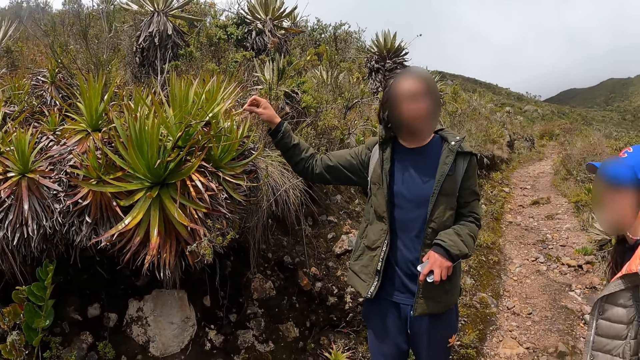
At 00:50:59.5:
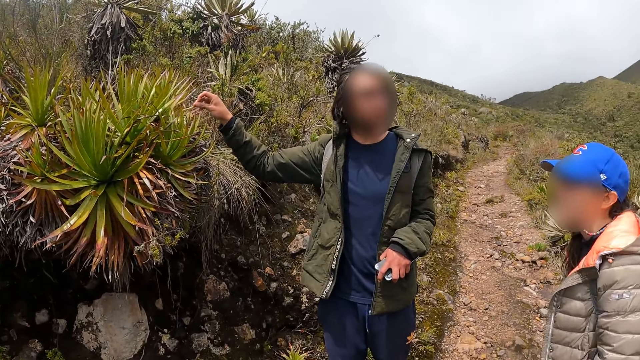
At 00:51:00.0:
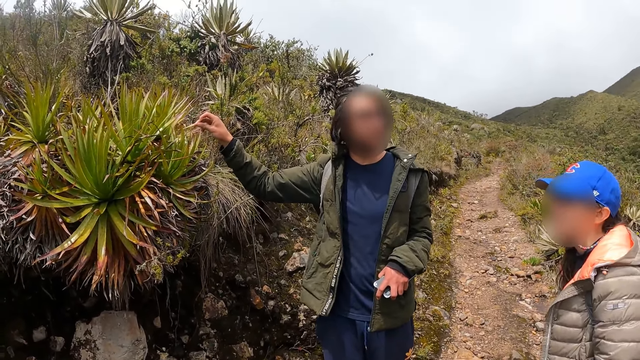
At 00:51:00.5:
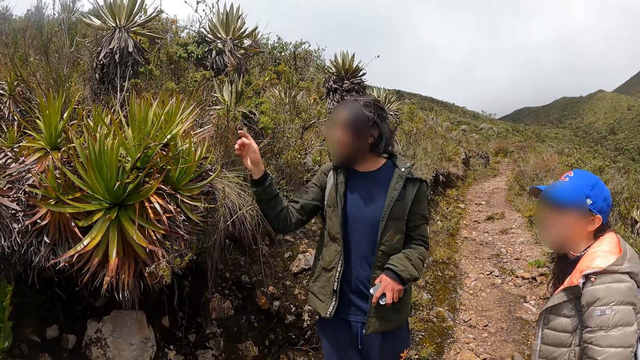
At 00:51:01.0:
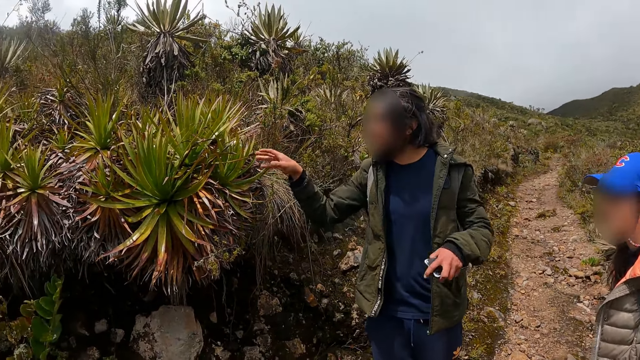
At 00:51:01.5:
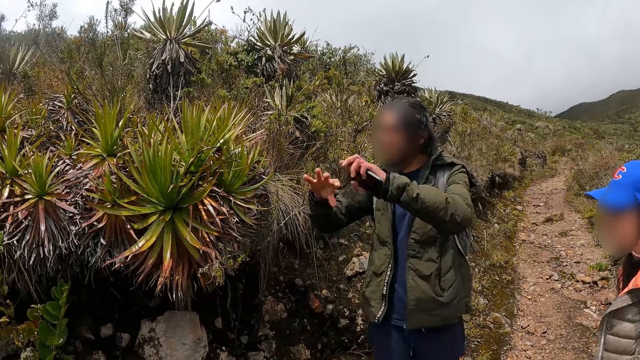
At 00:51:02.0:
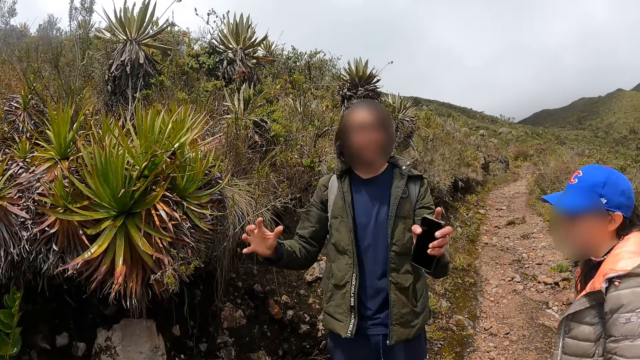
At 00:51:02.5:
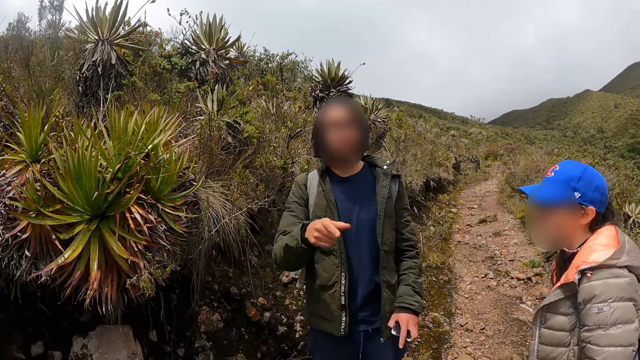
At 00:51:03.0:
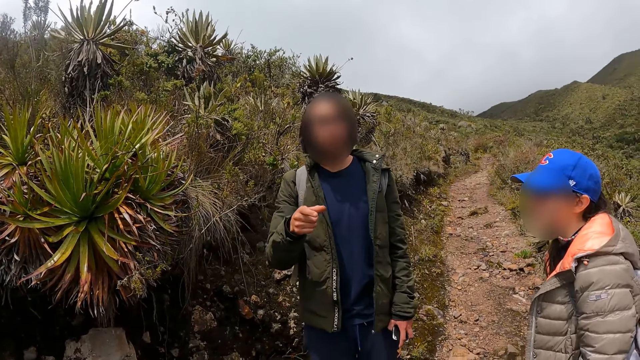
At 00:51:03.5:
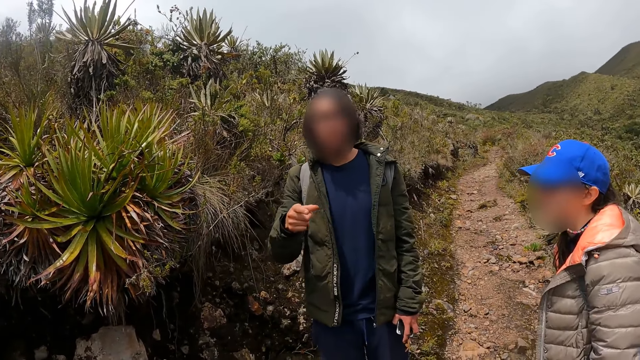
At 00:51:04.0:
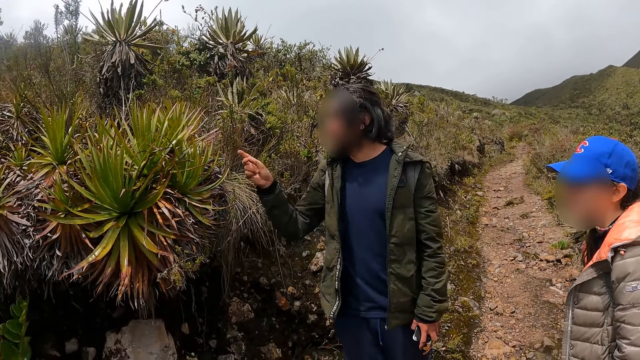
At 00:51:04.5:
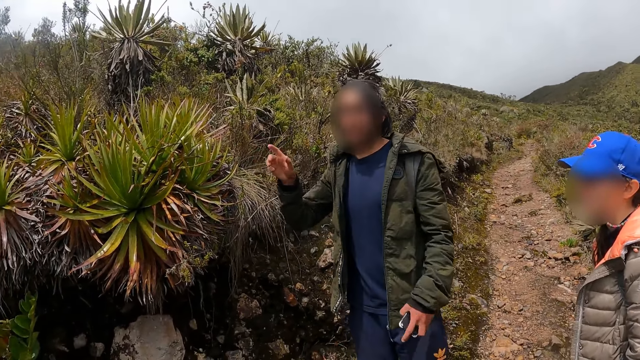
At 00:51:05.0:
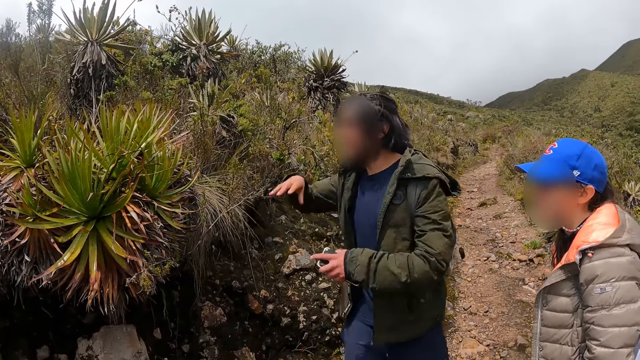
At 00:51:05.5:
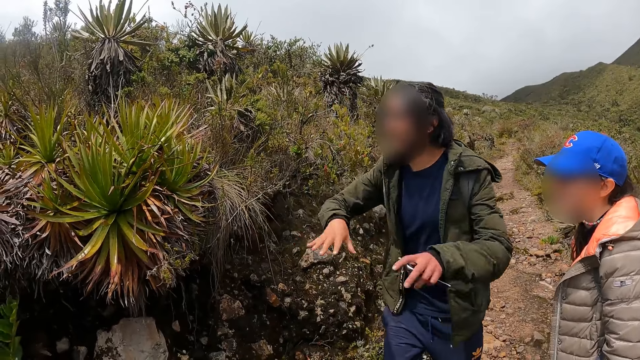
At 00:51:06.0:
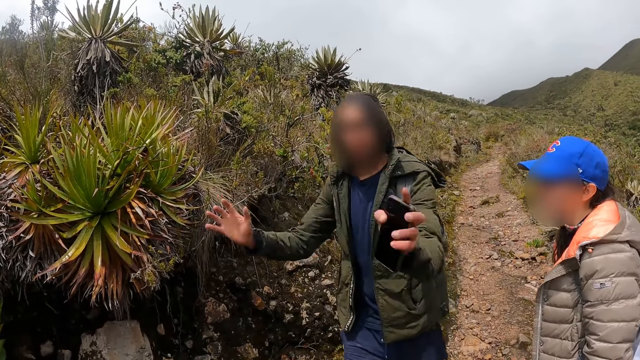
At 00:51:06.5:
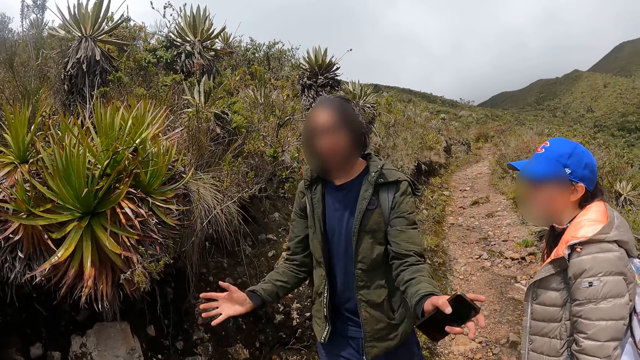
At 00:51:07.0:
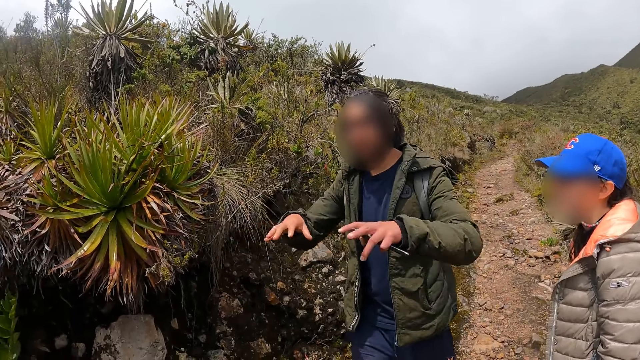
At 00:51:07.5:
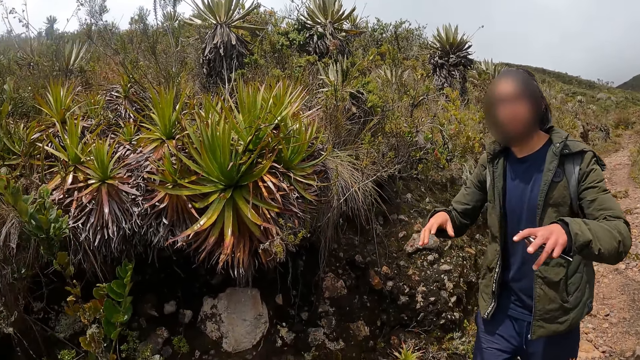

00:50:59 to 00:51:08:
A person gestures at the camera wearer.

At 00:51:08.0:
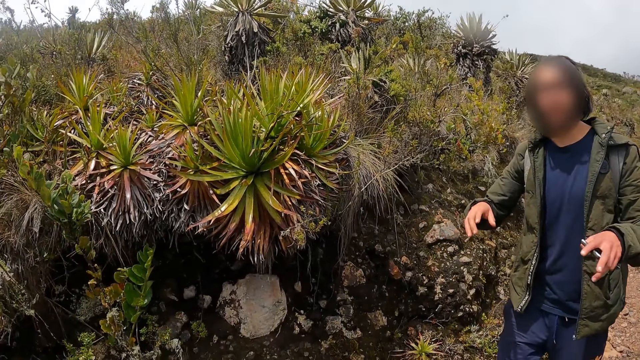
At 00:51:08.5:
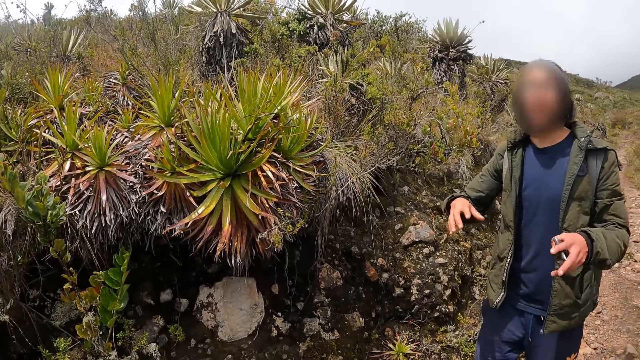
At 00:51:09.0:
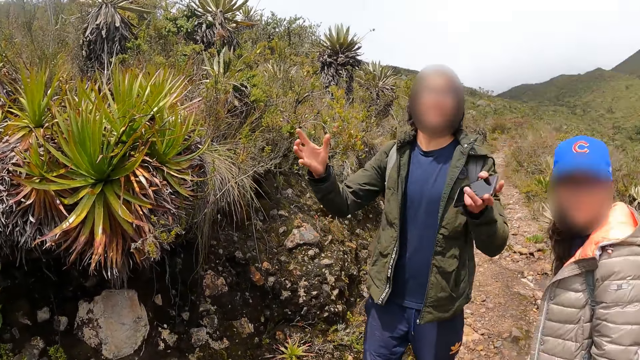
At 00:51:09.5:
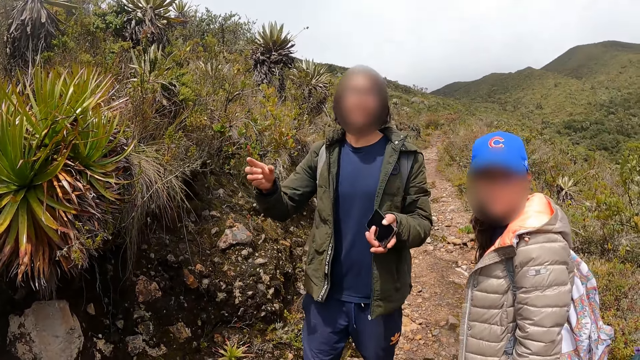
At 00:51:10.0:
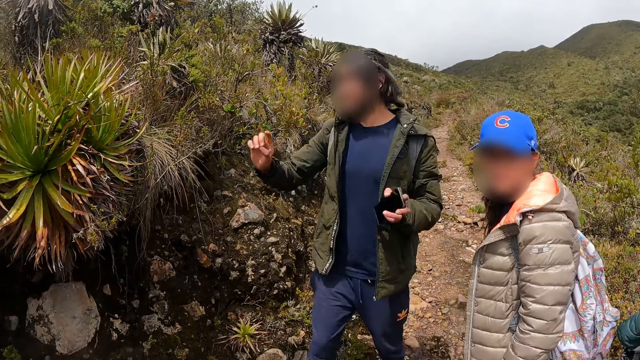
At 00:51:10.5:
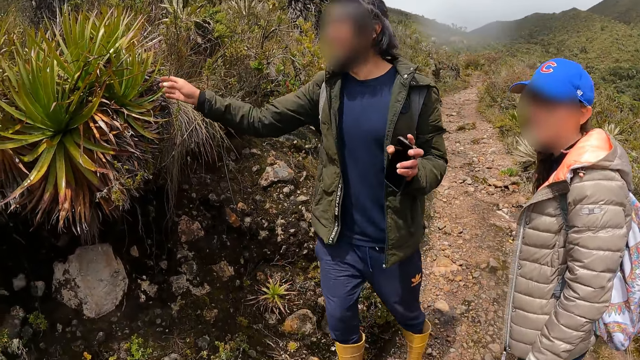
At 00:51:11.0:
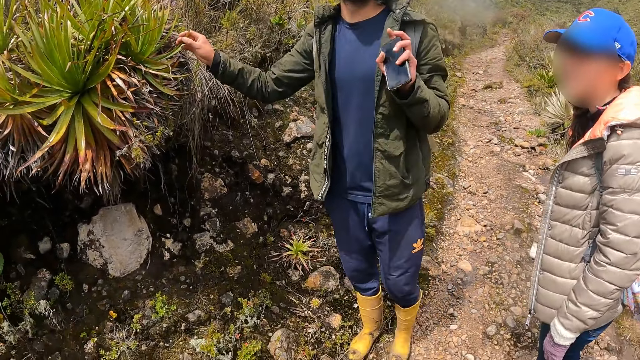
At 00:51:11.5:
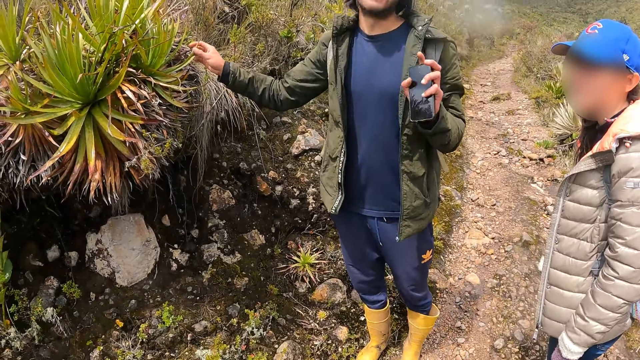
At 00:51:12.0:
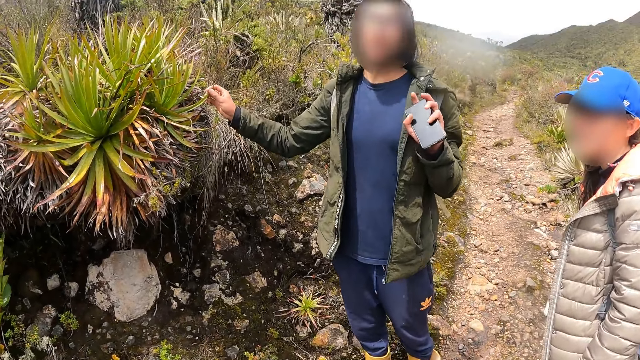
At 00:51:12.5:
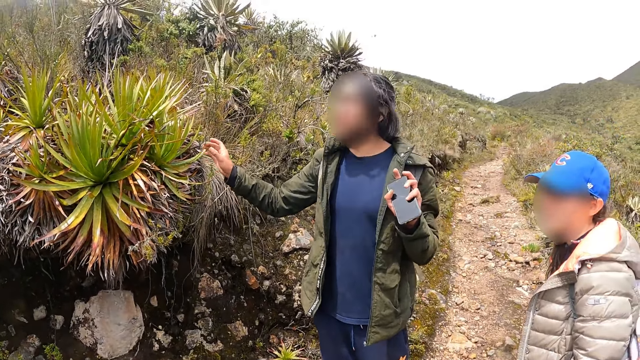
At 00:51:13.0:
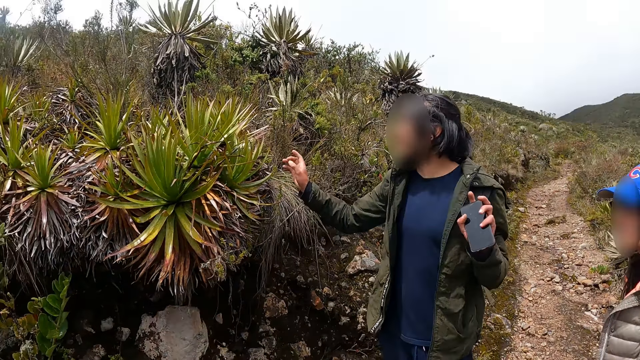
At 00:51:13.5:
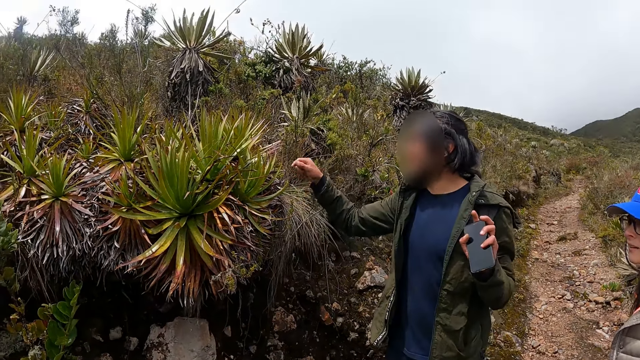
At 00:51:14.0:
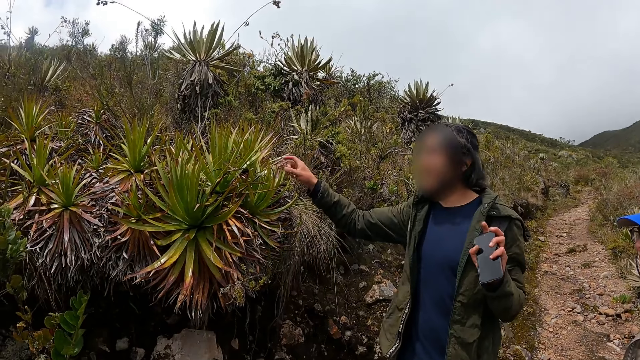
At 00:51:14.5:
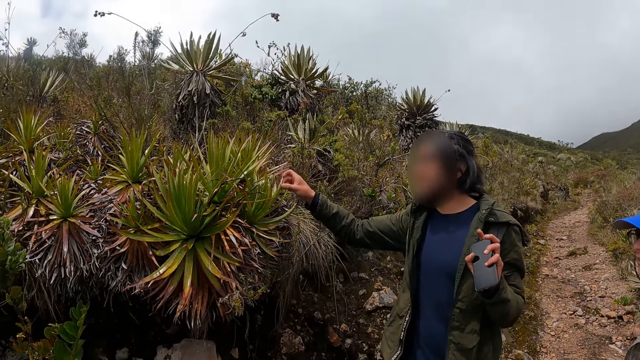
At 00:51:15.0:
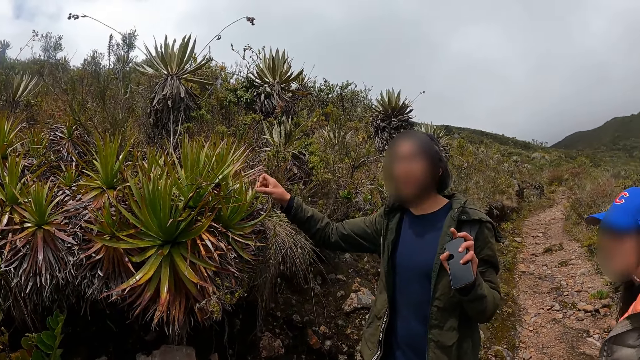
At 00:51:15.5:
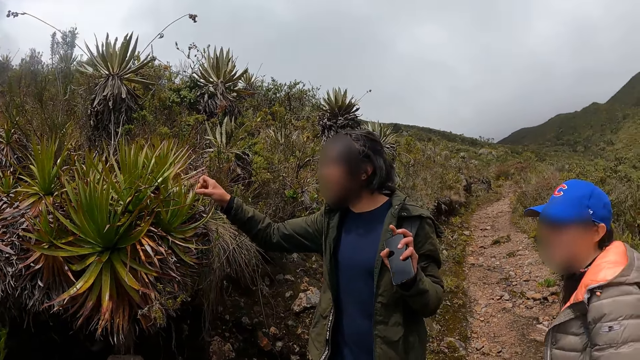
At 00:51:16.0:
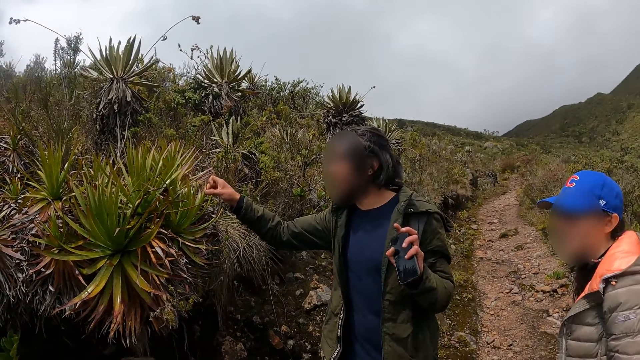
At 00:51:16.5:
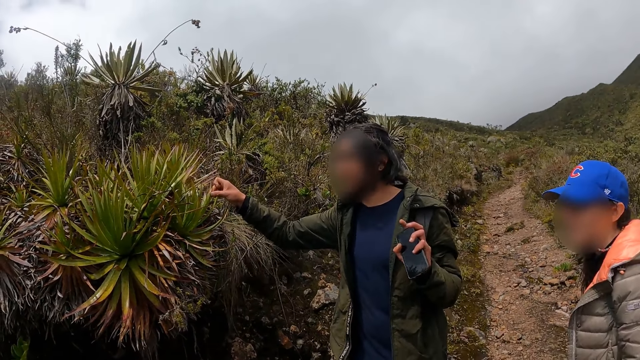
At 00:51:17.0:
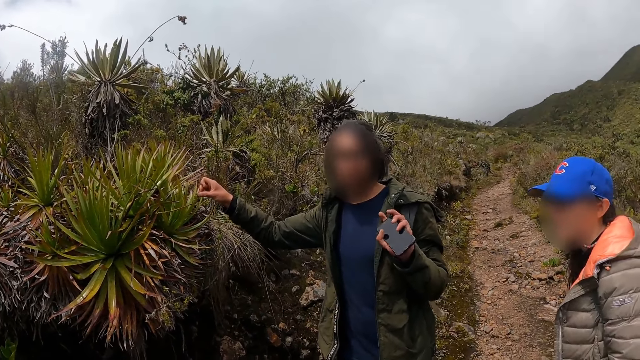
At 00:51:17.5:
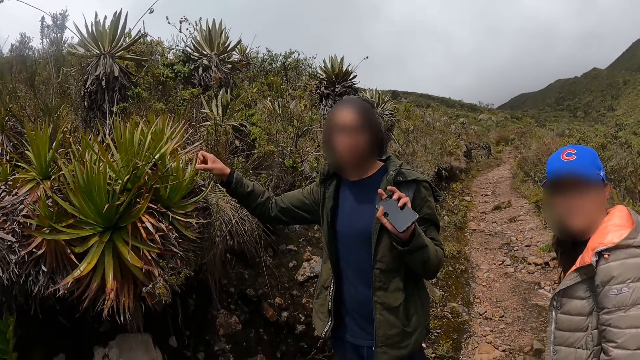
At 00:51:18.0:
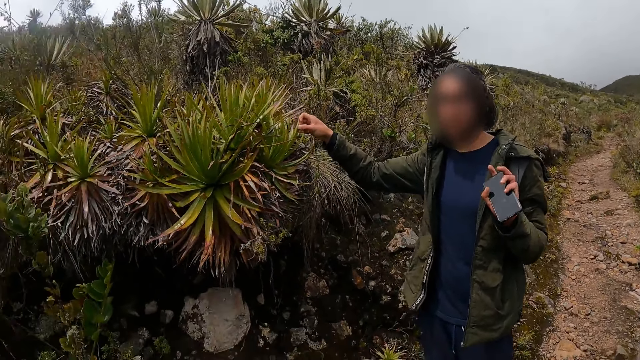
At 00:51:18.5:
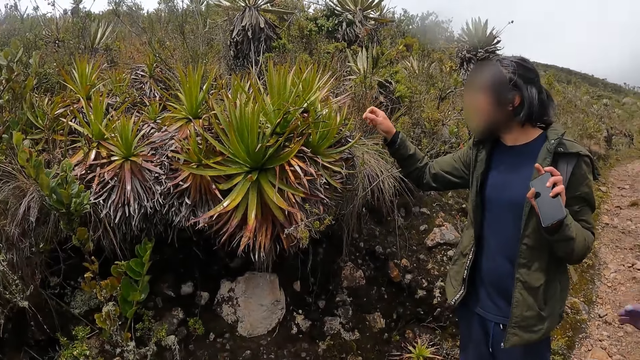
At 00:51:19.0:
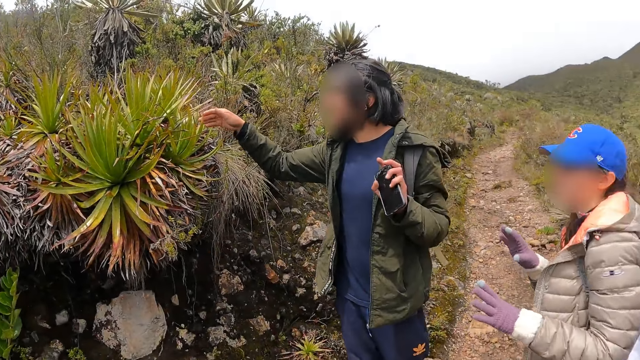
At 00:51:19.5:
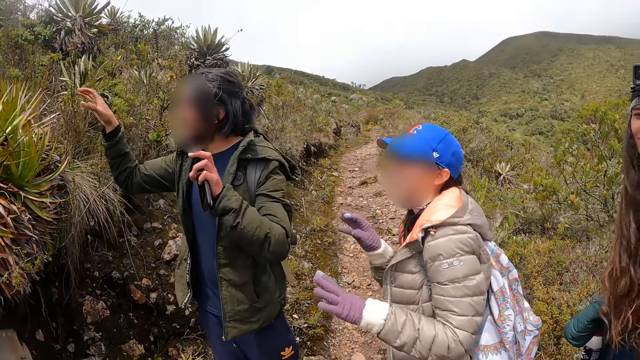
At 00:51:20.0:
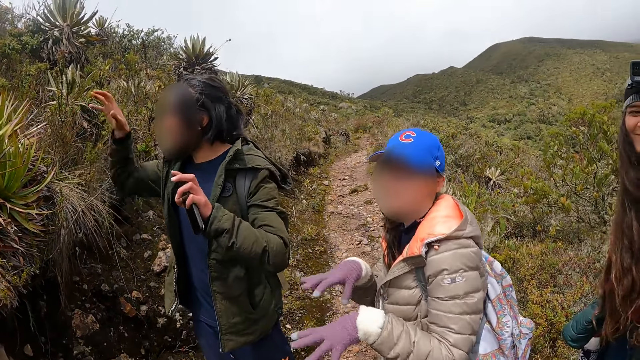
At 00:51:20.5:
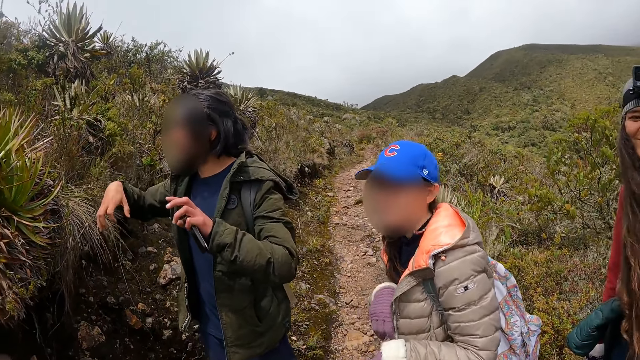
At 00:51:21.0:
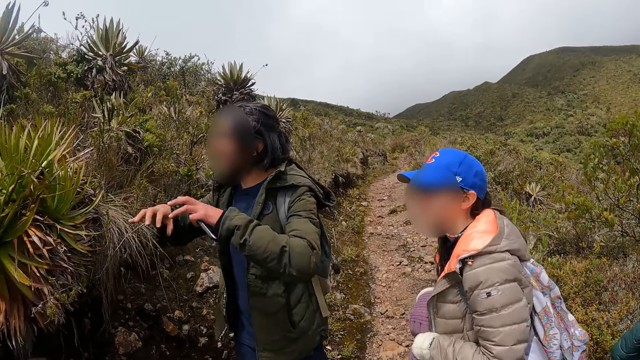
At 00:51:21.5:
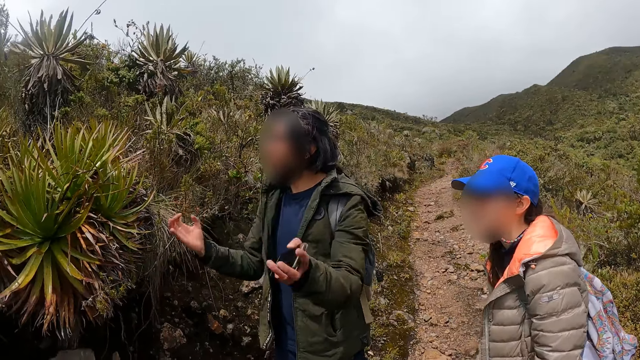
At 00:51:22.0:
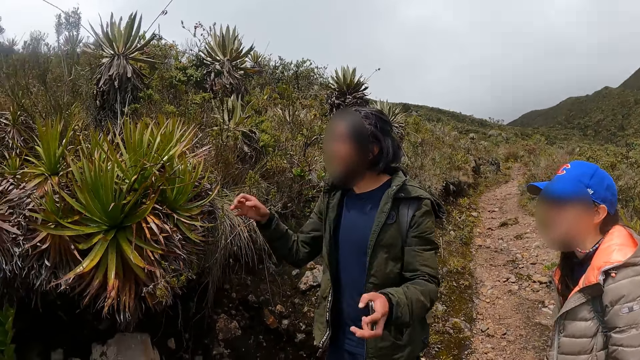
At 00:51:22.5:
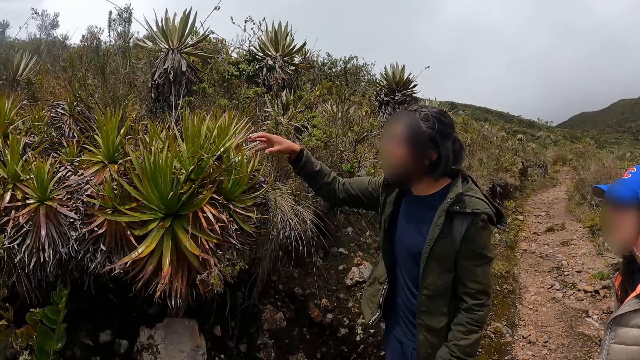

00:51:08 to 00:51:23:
A man touches the sisal plant with his right hand. The man touches the plant with his right hand again. The man talks to the camera wearer. A person gestures. Another person stands near the first person.
